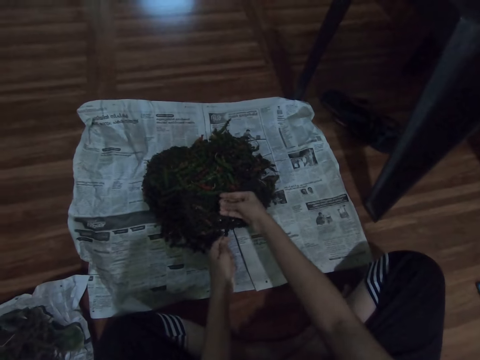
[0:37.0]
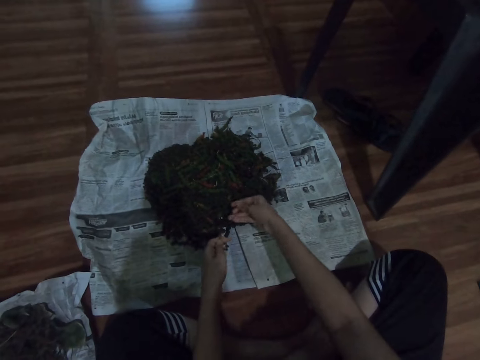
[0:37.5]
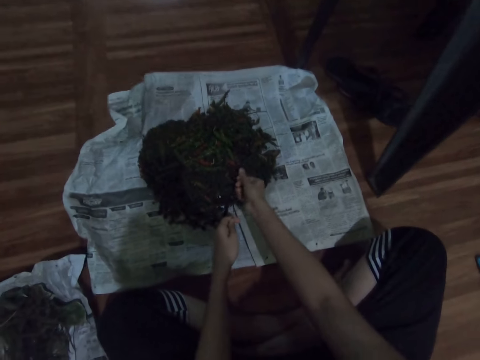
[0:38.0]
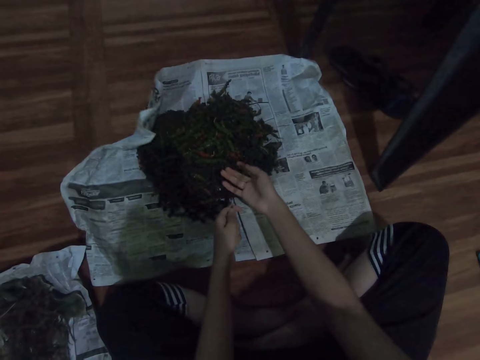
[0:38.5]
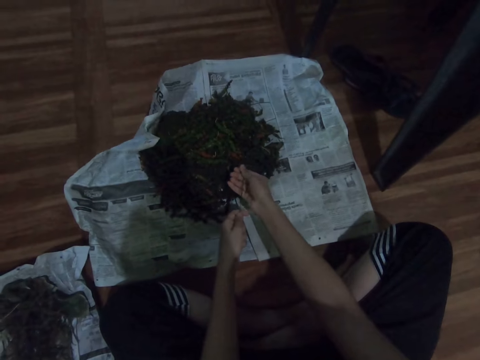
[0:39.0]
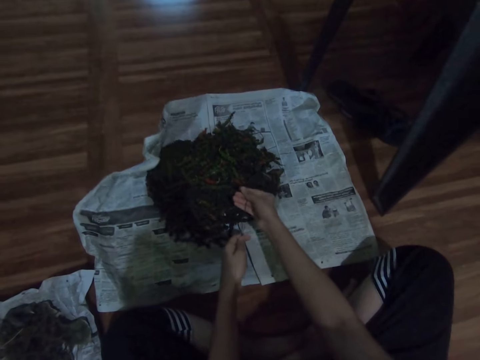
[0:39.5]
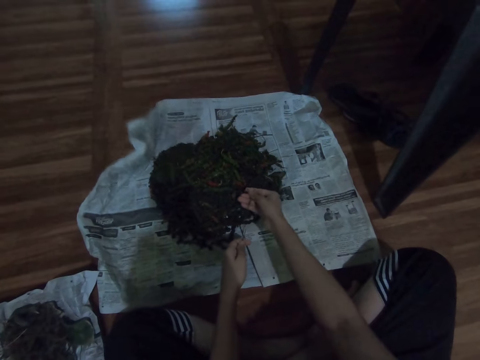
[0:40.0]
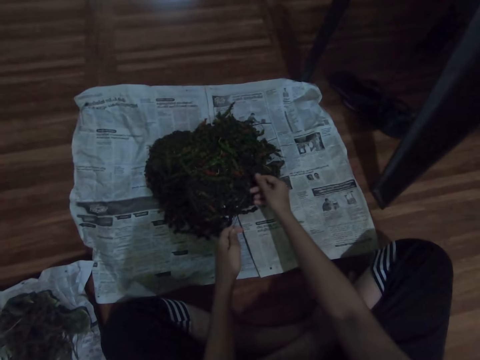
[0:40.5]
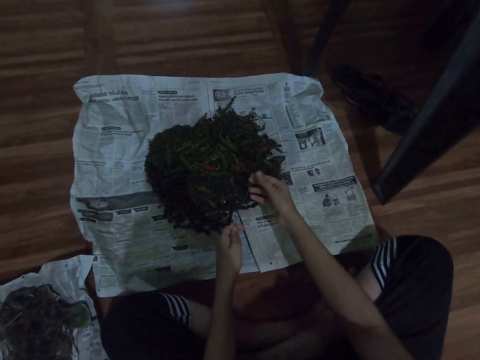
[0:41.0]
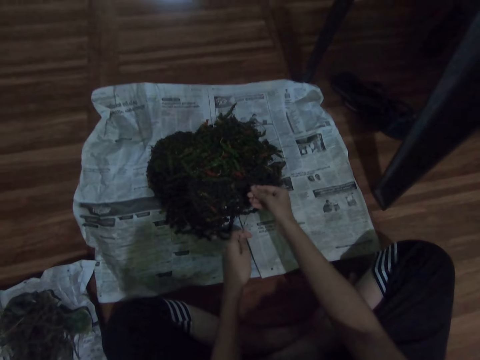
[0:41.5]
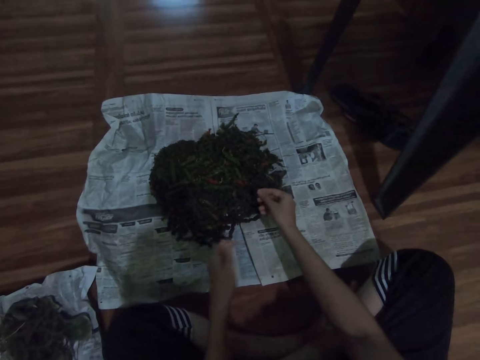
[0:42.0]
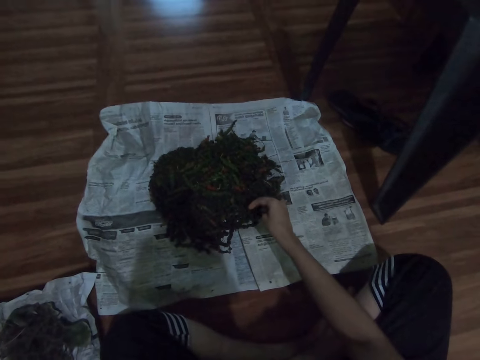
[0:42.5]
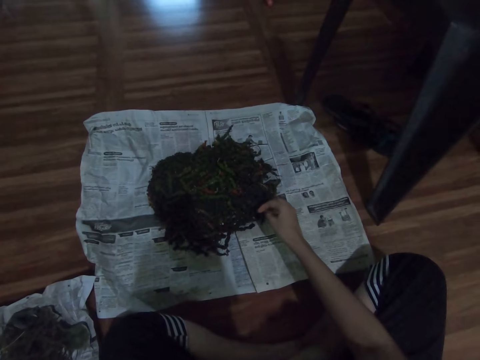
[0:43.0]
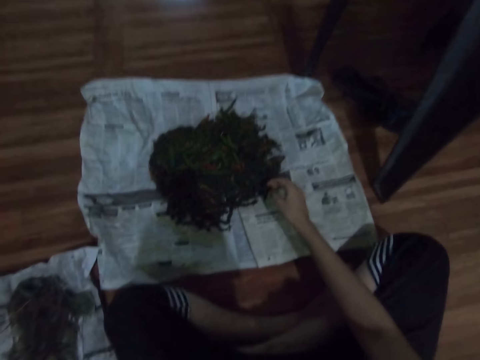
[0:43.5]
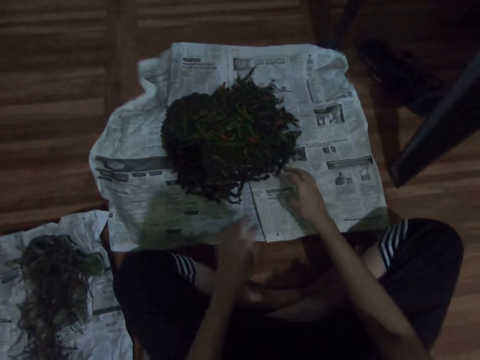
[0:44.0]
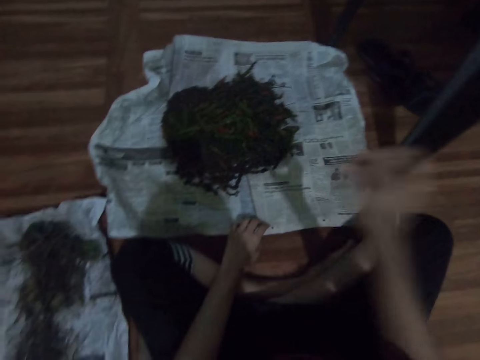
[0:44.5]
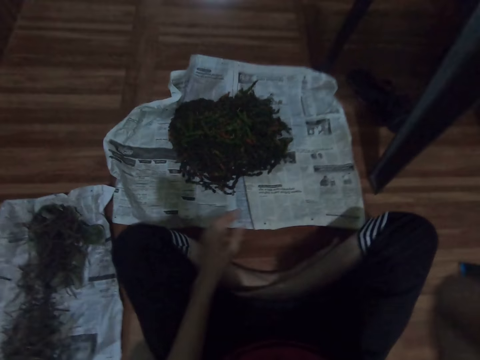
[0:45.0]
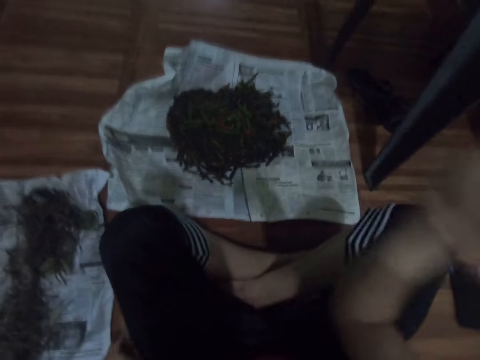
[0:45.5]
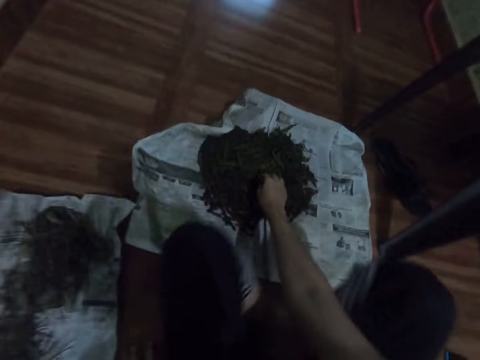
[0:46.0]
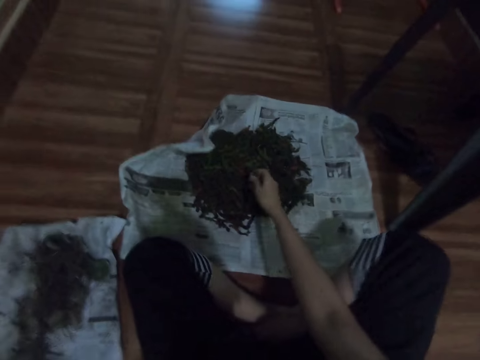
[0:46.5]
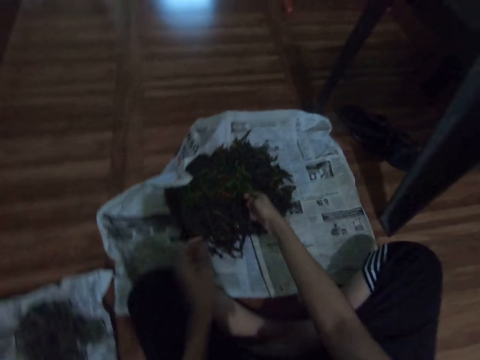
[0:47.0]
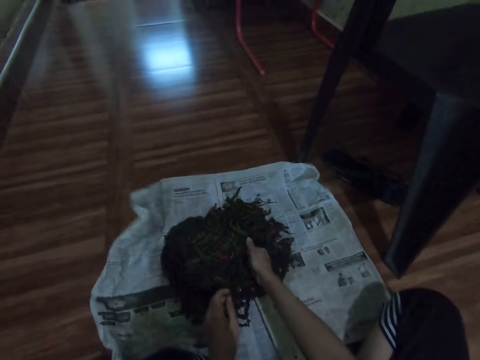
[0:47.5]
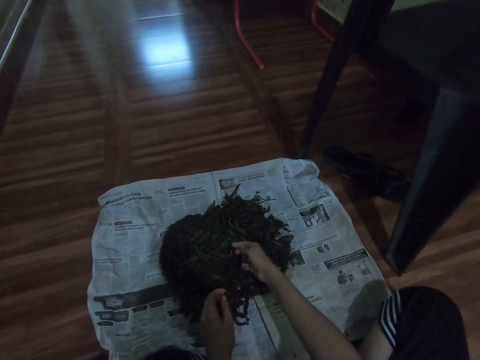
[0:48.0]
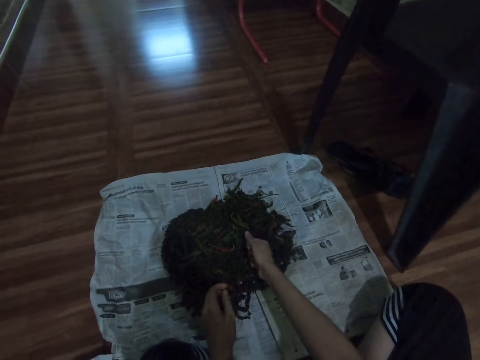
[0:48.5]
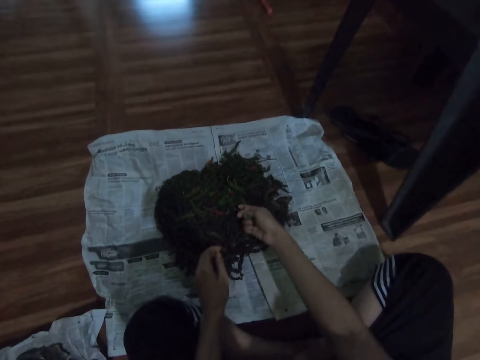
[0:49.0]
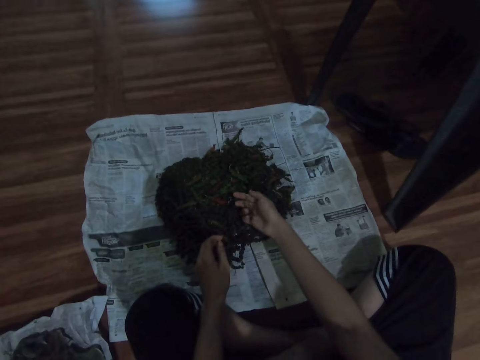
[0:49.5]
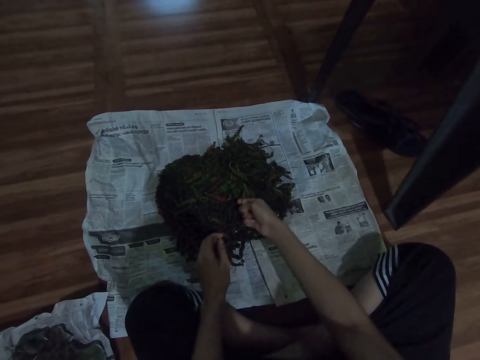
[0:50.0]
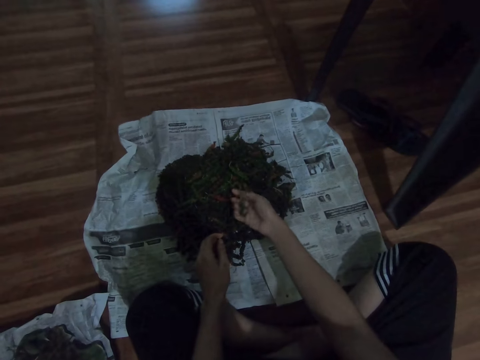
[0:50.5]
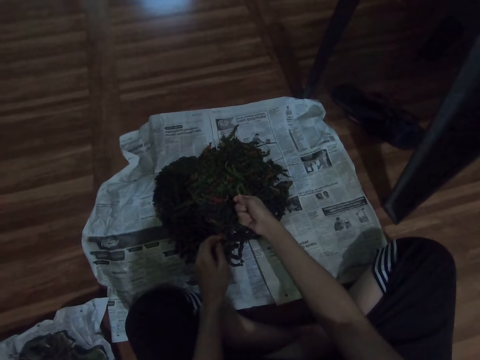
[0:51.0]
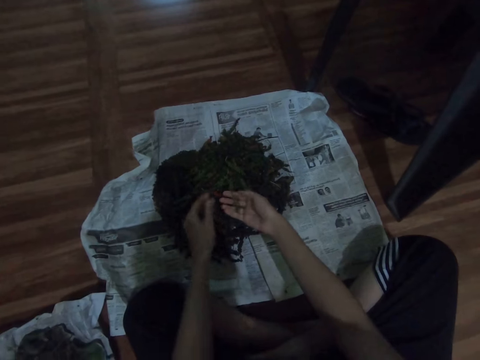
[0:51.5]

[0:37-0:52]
The camera wearer shreds herbs. They place the sticks on the other magazine or newspaper on the floor. They touch their face. They prepare the food. They pick up another herb from the magazine on the floor. They shred herbs.

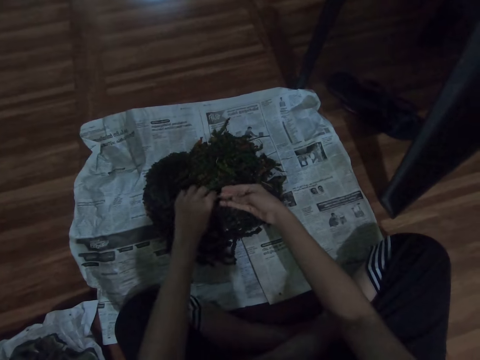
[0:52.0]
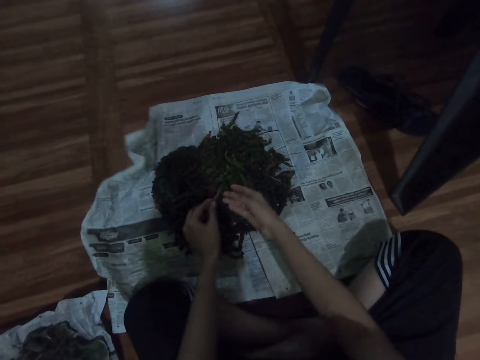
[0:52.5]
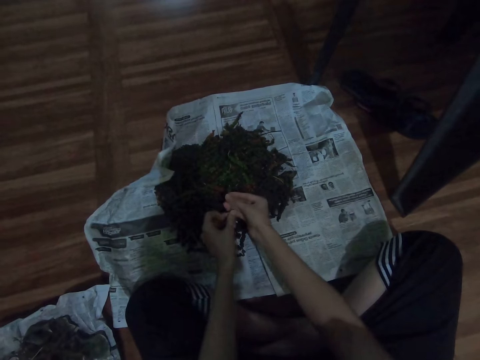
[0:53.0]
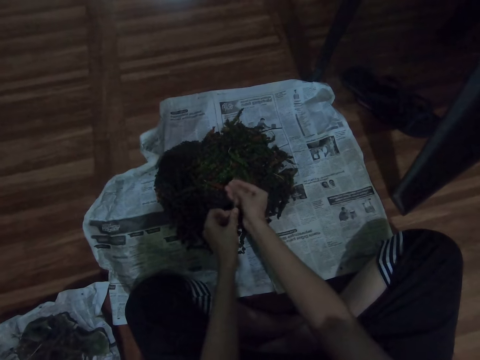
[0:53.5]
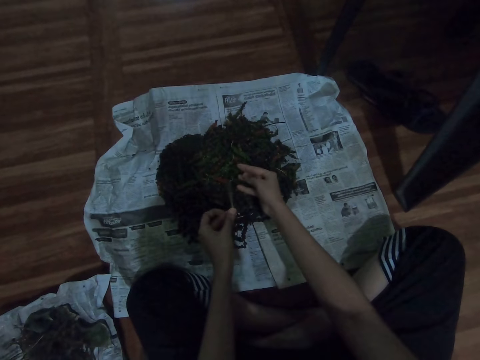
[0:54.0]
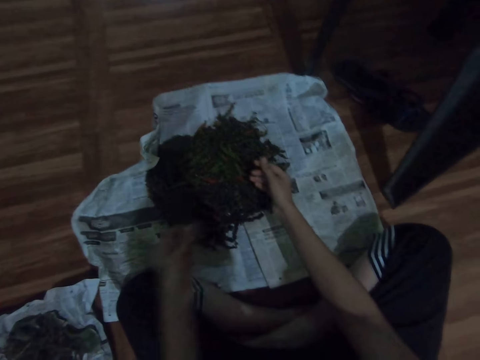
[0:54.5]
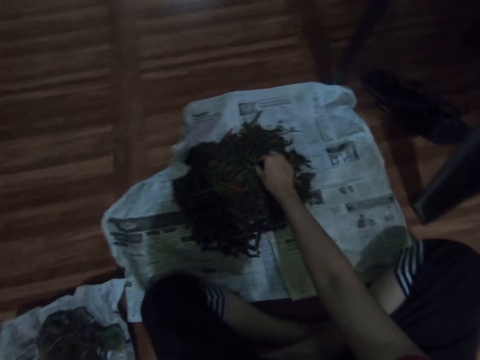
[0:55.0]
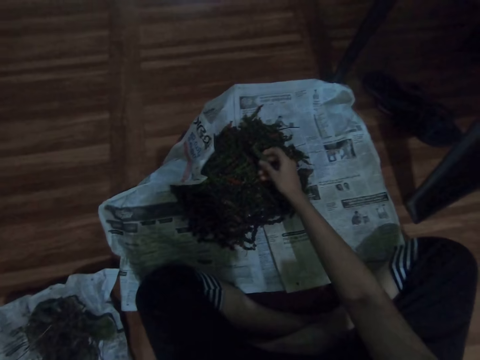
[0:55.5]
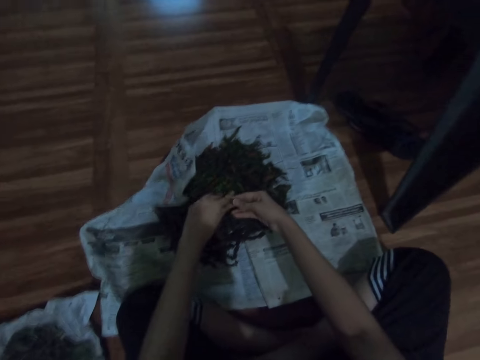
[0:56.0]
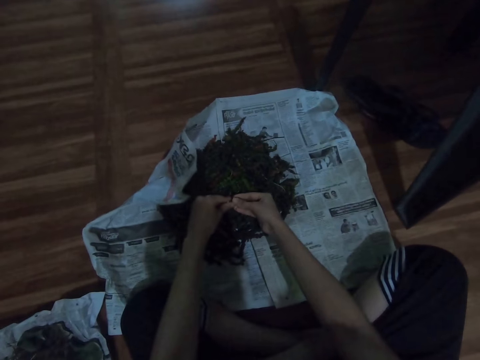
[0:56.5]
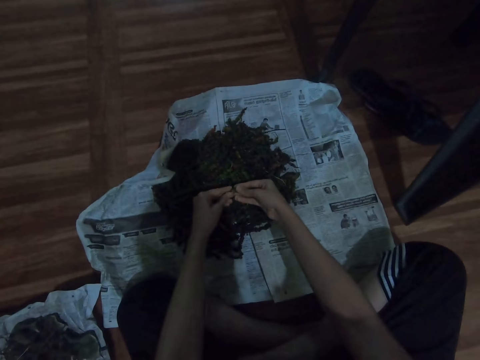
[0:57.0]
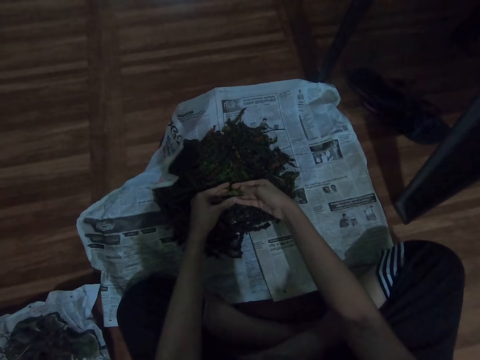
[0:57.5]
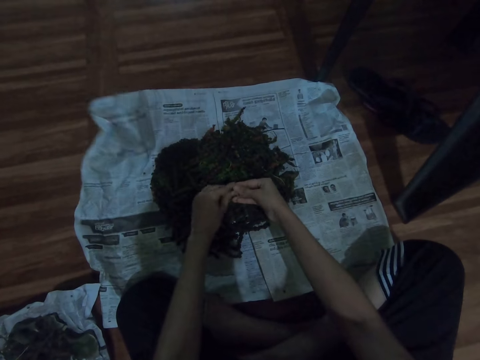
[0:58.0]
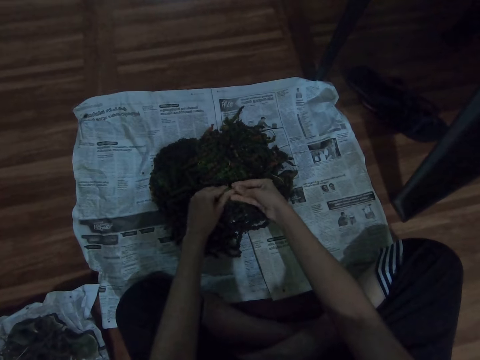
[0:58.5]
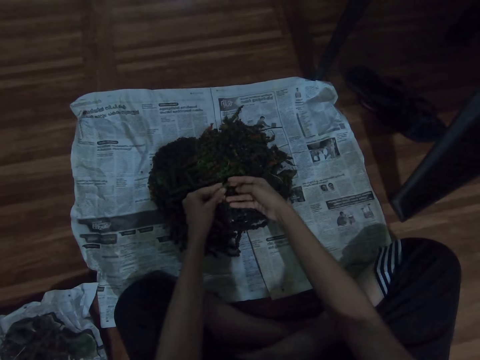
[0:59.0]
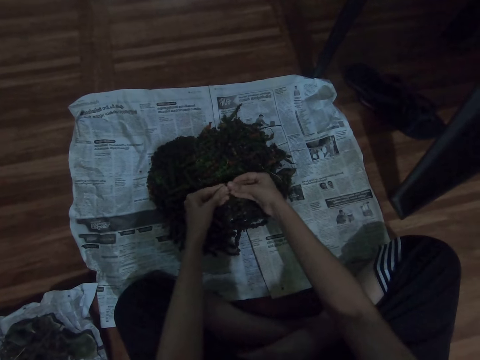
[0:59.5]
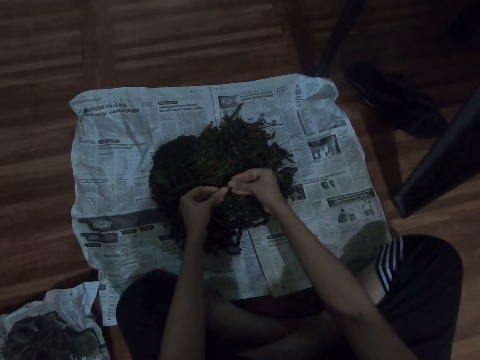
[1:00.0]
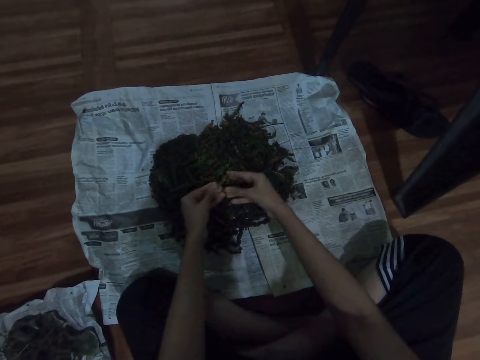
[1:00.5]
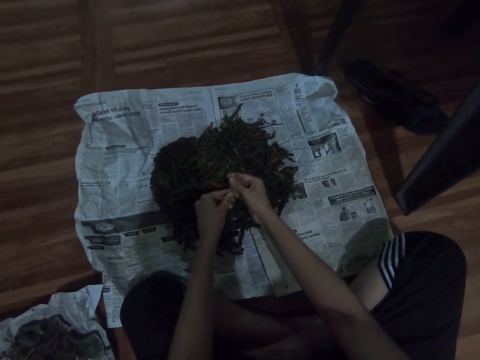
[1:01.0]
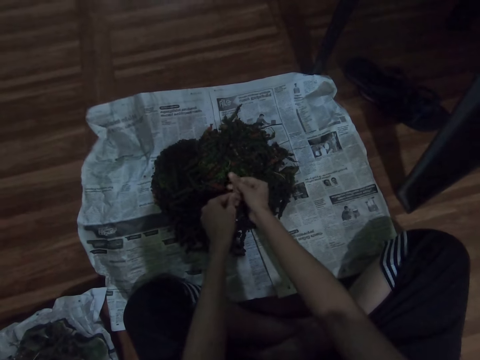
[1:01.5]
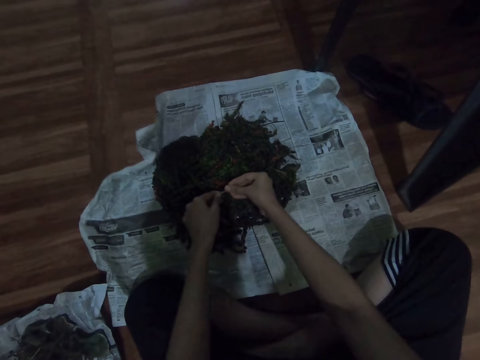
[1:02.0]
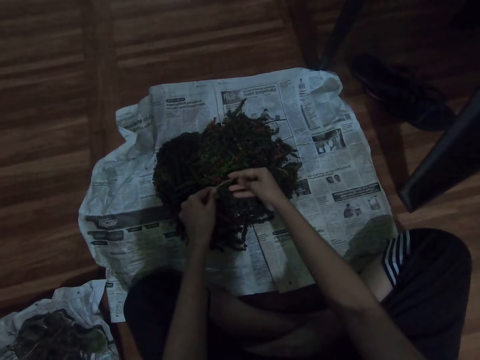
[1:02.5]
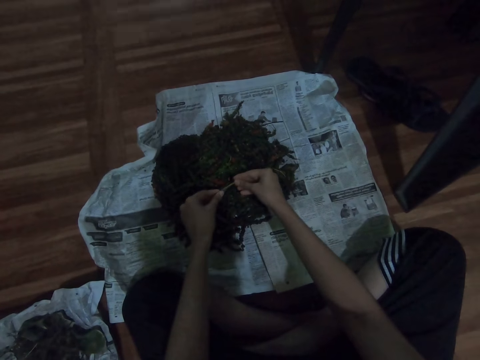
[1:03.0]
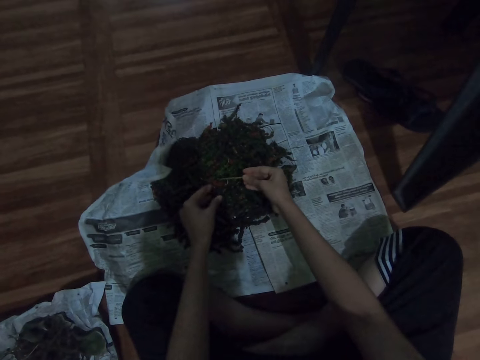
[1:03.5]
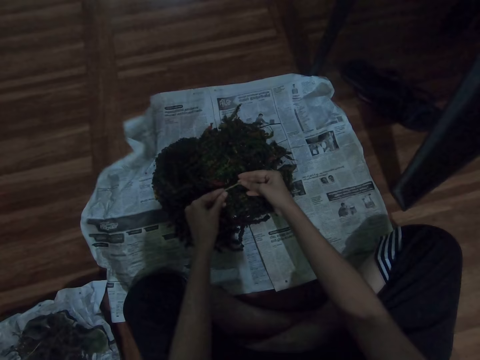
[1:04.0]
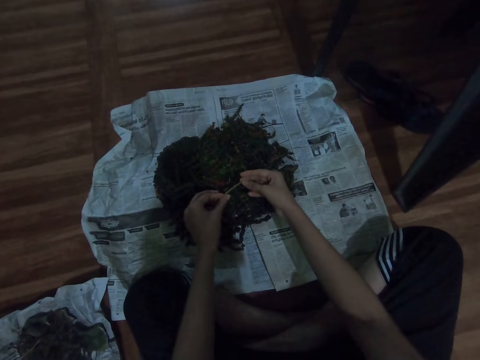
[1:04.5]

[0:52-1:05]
The camera wearer places the sticks on the other magazine on the floor. They pick up another herb from the magazine on the floor. They shred herbs.
